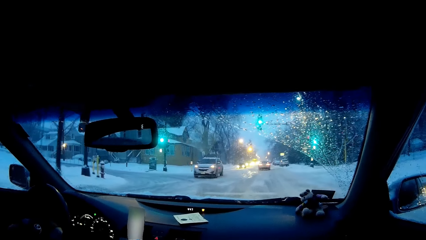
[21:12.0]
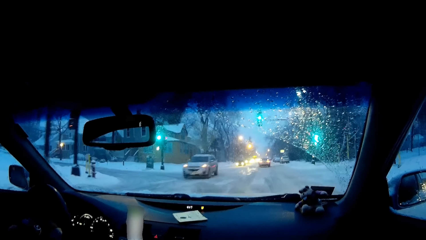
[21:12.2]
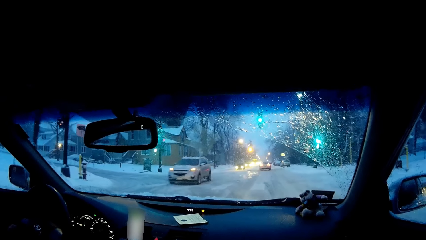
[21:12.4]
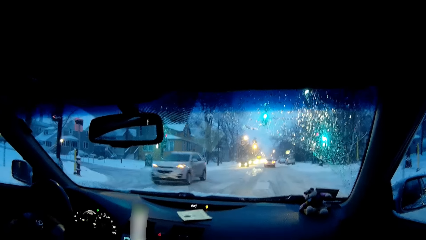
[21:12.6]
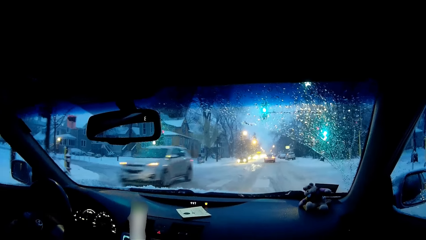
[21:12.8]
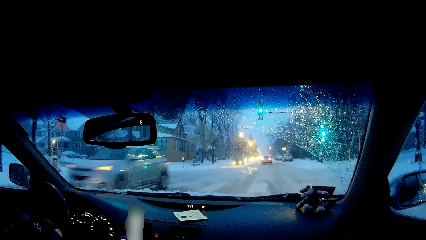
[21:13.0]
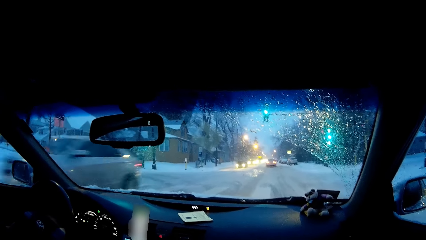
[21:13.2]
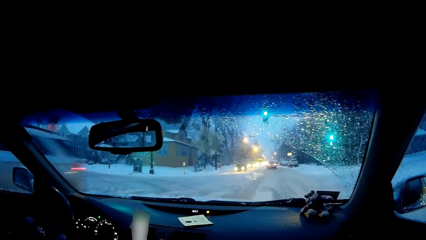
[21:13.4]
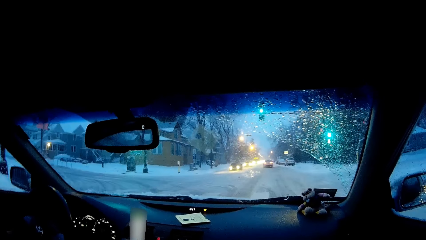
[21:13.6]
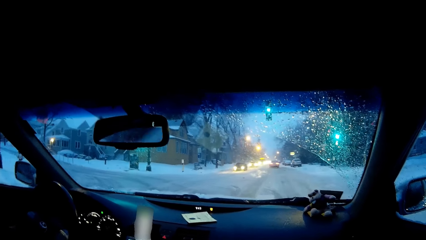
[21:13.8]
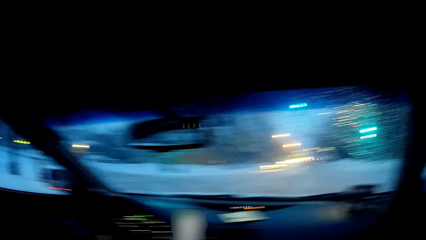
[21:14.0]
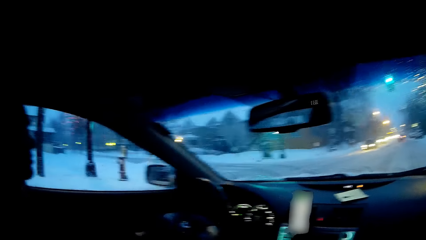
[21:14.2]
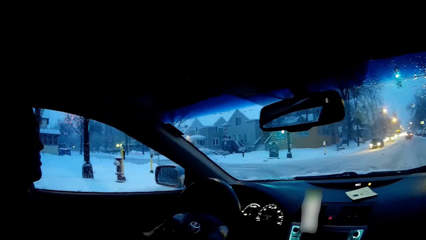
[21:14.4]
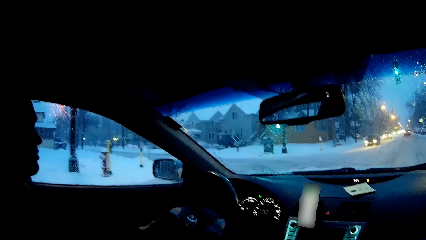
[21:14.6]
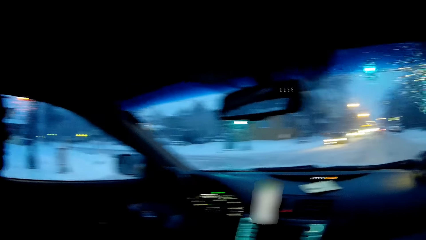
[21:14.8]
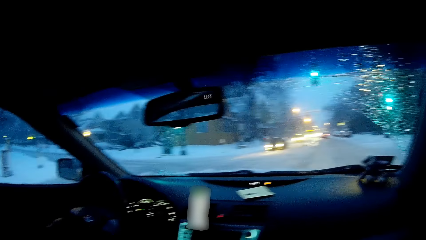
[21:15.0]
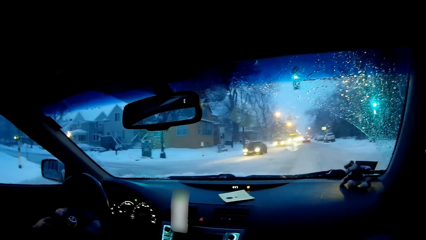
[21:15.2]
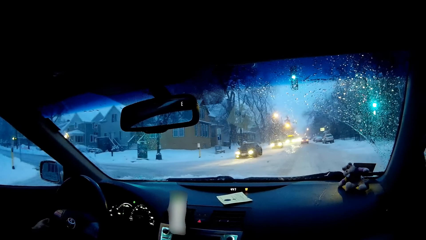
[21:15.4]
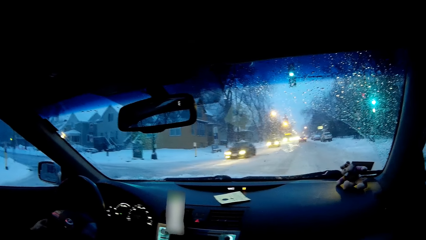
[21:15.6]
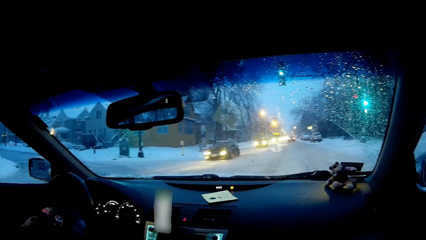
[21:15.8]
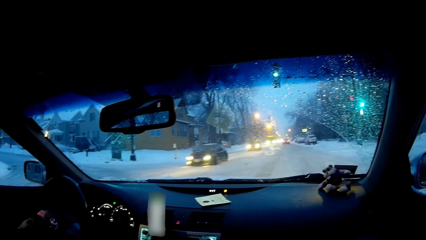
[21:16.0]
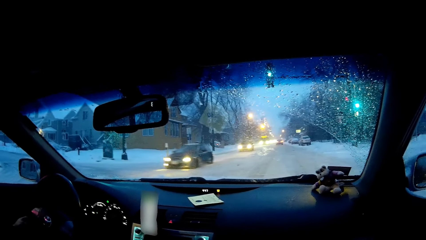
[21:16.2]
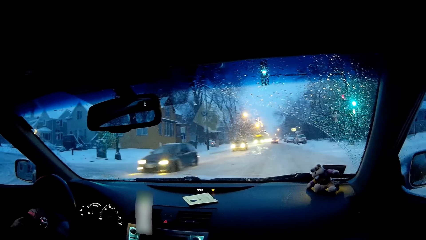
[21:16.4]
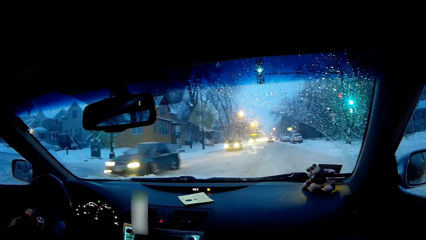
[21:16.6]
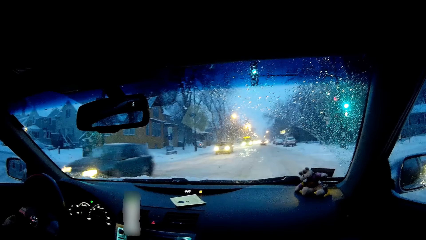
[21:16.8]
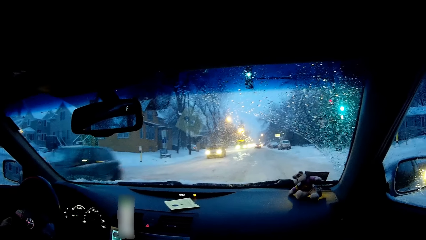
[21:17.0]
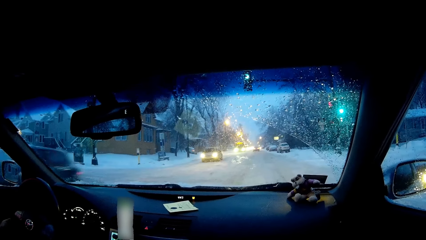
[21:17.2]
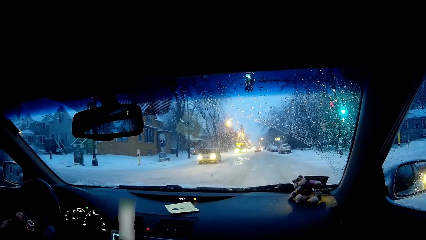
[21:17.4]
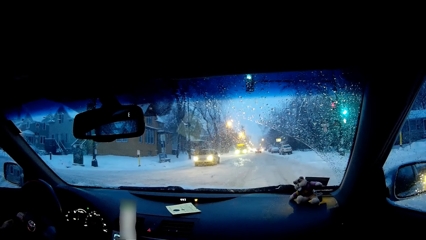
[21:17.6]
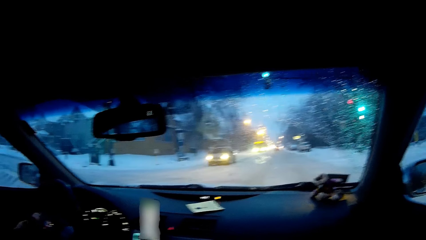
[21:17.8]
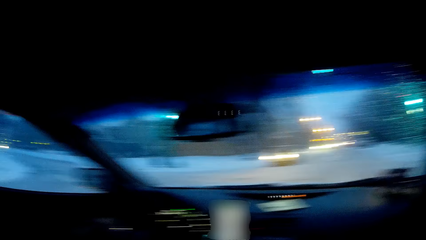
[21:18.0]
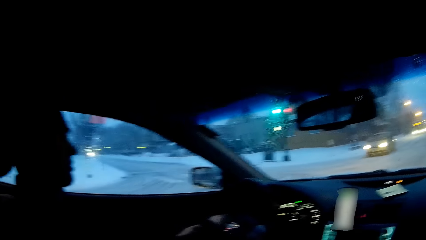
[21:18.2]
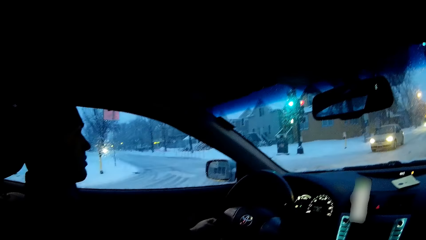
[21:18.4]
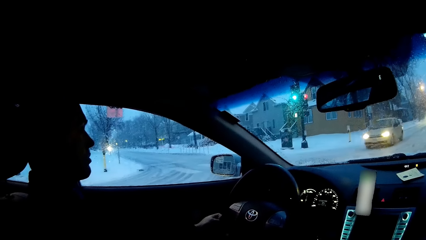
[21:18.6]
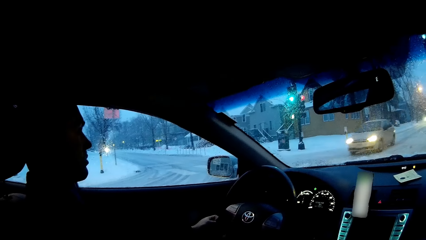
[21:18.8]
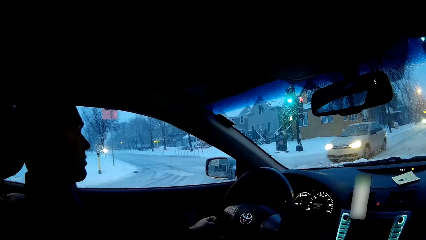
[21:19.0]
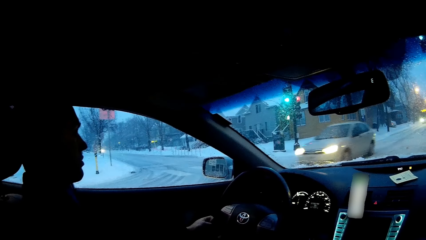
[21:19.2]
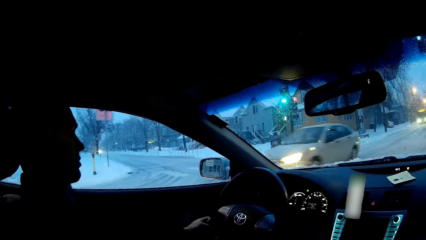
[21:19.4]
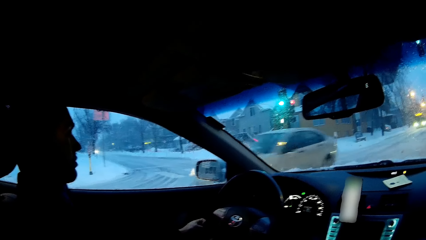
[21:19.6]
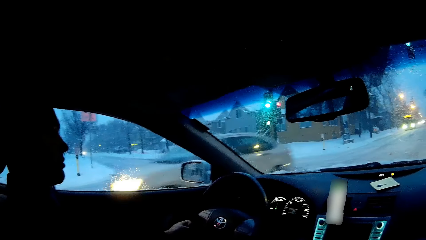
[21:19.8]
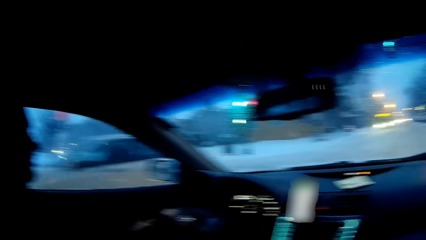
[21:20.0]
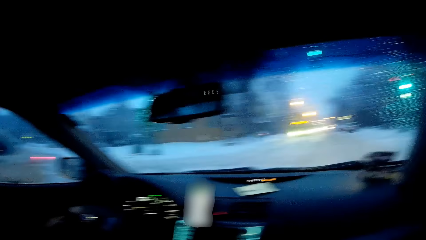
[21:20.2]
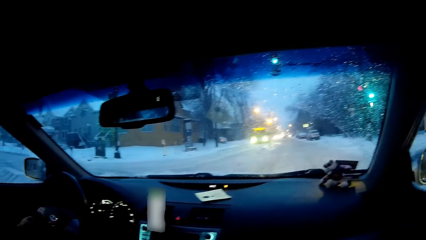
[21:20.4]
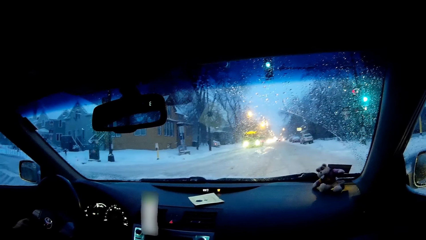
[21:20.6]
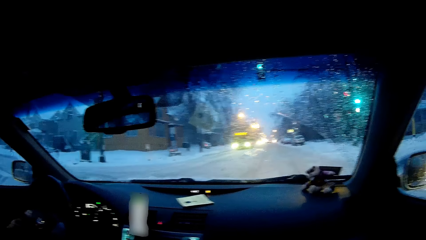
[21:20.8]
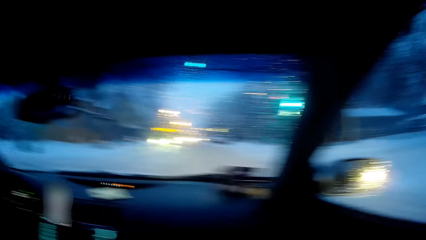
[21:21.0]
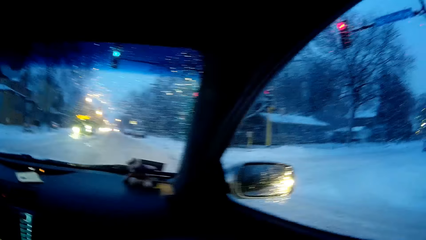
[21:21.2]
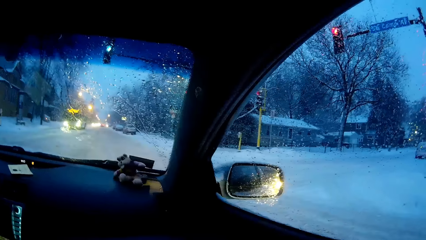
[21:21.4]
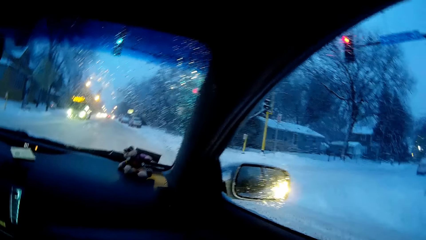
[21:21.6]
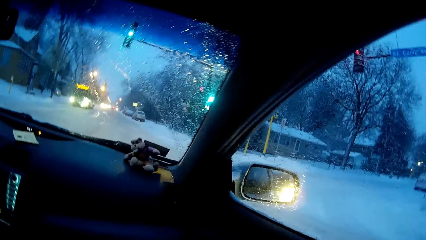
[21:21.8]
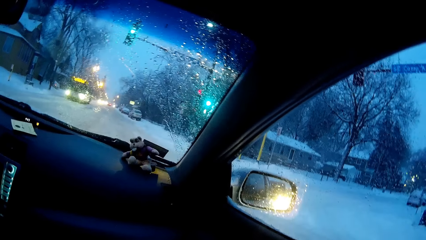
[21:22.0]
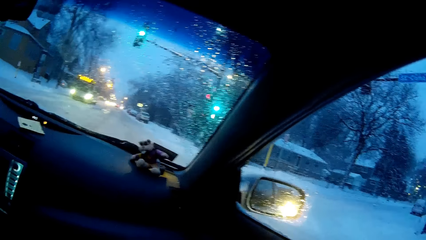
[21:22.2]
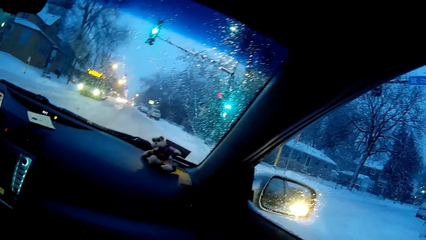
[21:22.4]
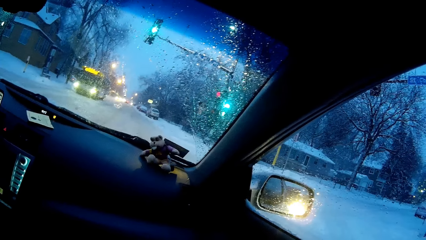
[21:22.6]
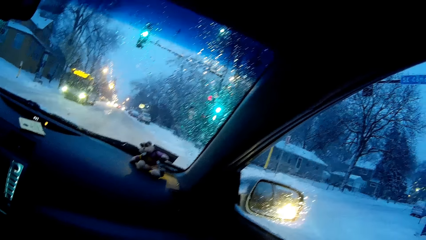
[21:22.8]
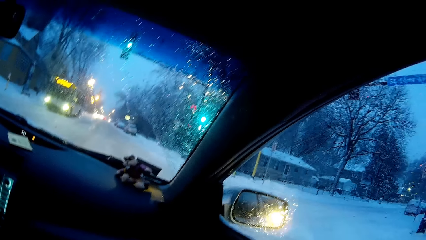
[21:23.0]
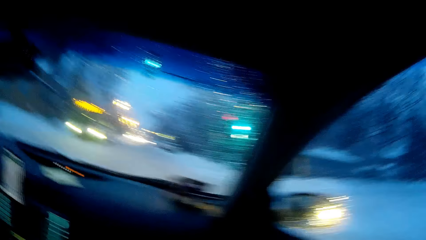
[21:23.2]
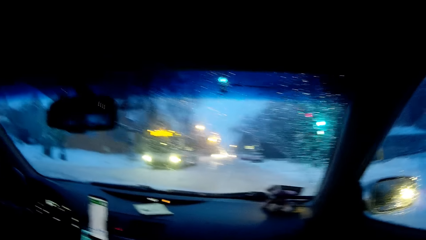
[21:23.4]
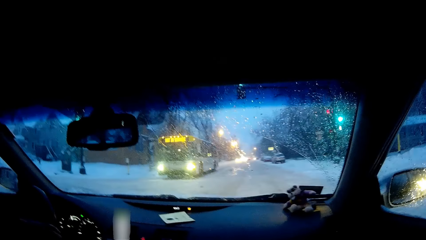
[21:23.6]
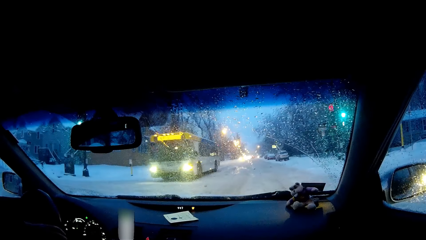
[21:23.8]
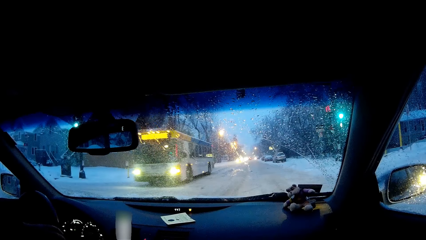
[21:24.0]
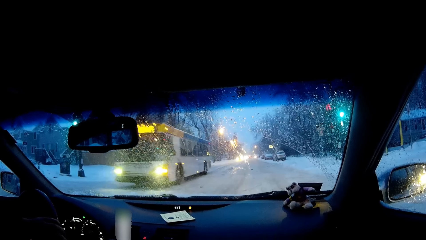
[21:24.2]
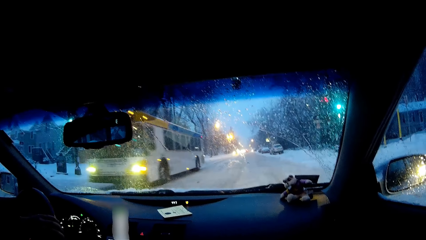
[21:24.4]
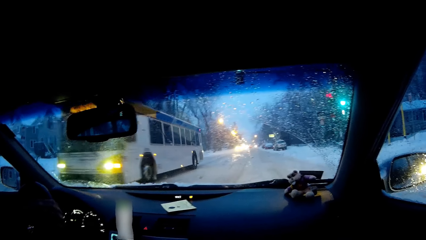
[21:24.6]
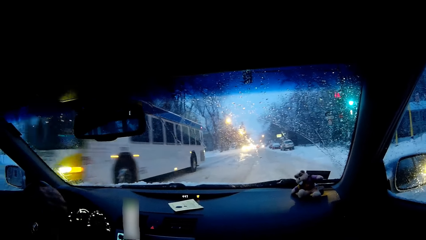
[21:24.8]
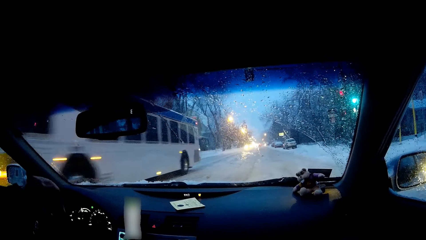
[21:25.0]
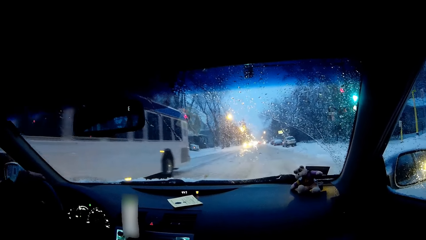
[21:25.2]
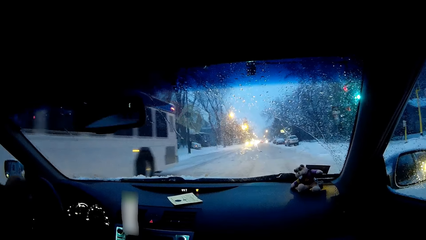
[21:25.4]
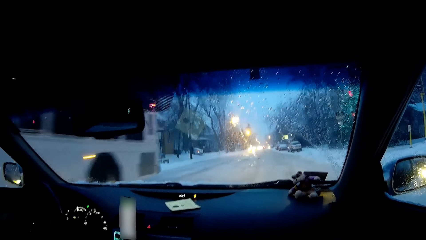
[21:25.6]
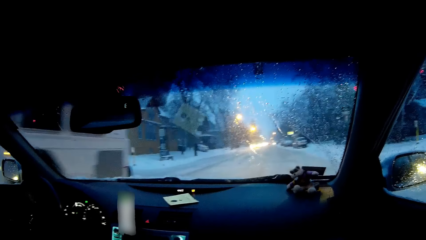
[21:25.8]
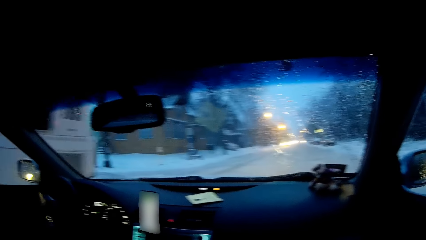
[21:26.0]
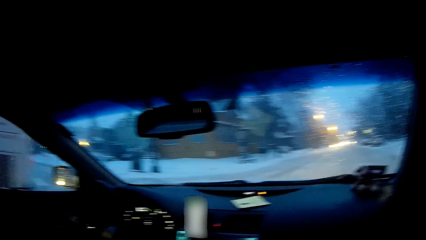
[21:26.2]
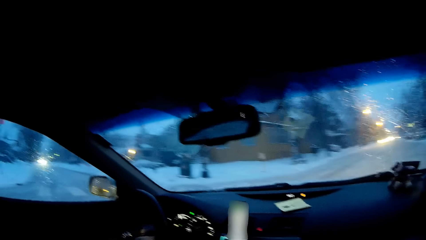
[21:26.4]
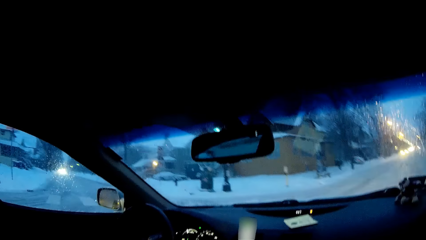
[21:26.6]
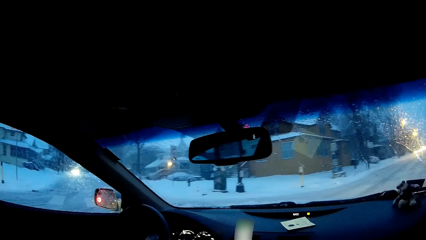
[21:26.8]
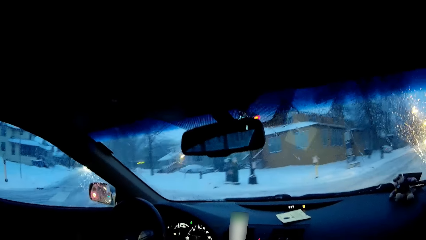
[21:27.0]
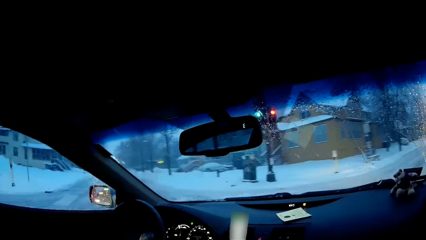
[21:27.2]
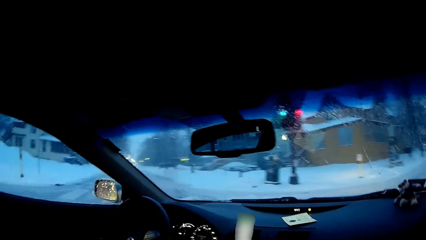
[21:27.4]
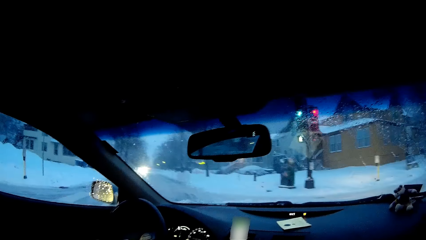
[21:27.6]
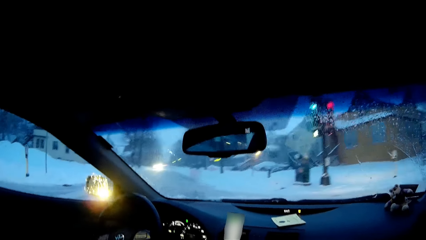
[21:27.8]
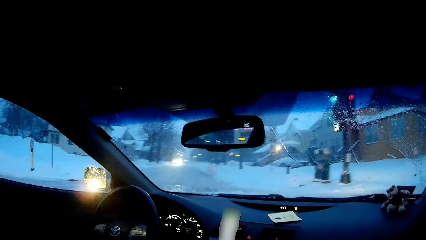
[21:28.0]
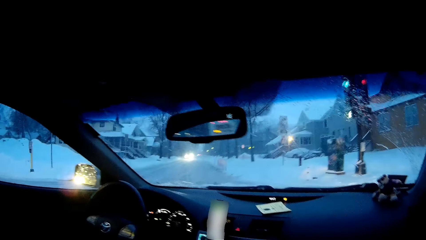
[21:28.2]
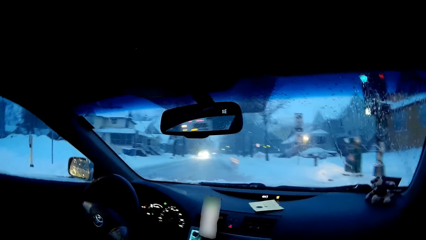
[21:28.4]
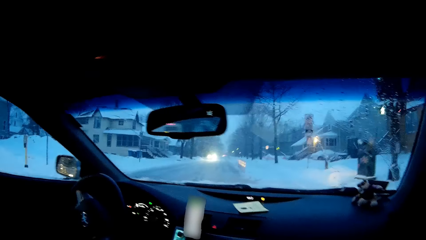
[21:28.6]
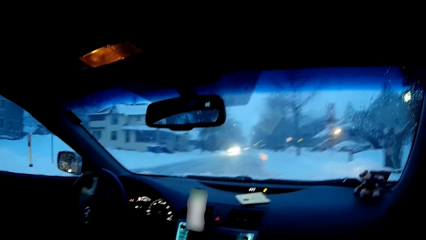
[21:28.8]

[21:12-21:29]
The camera wearer looks at a man. He dialogues with the man. He looks forward. The man drives on the road. The camera wearer looks at the man. The man stops the car at the traffic light. The camera wearer looks forward. He moves his head. He looks around the road. The man drives the car.
